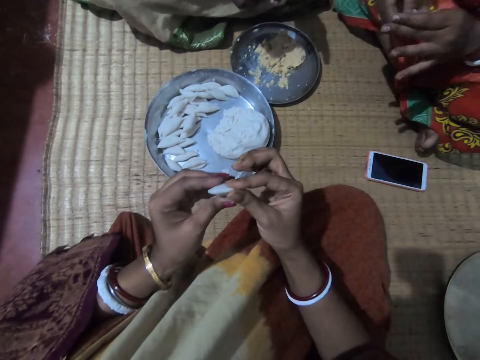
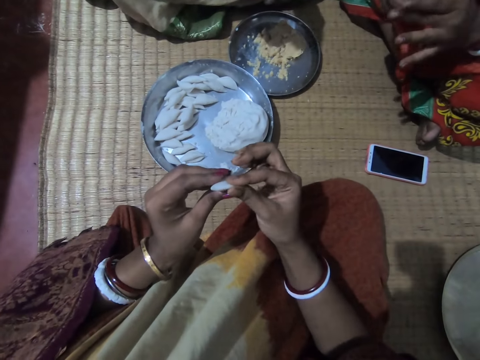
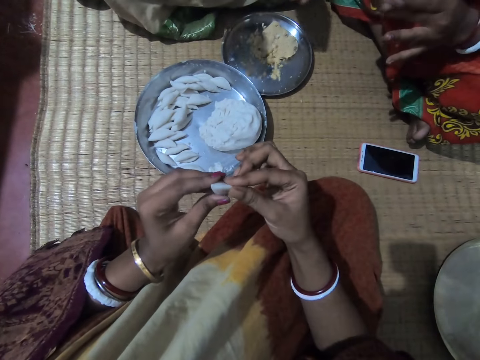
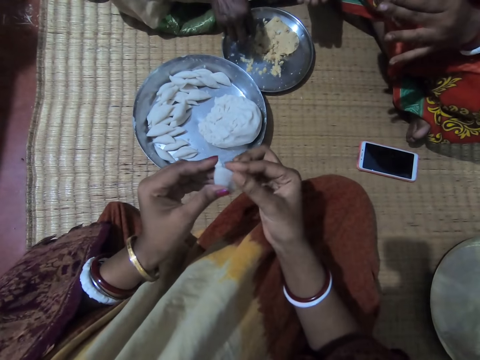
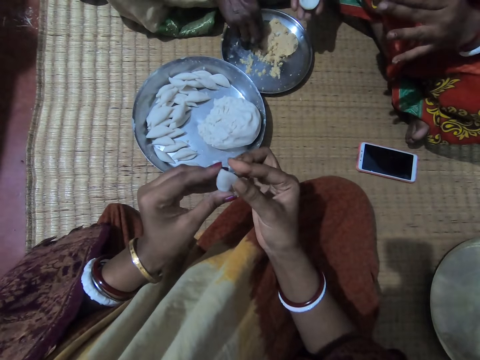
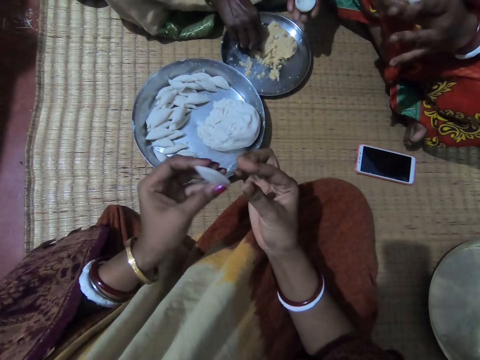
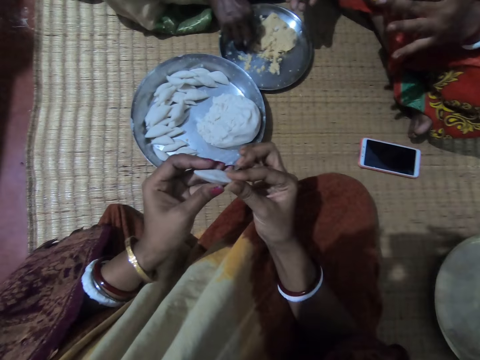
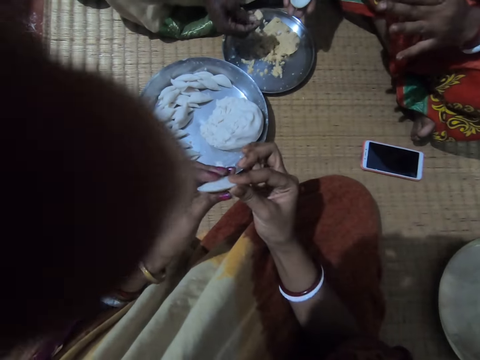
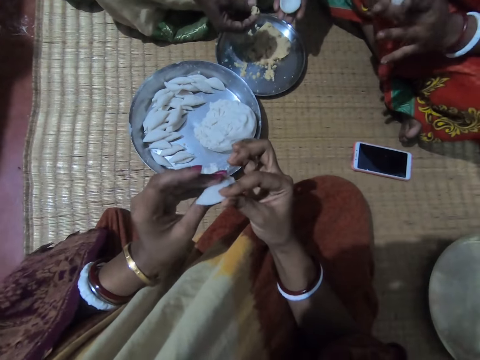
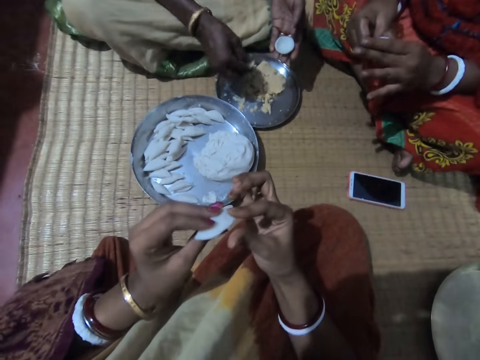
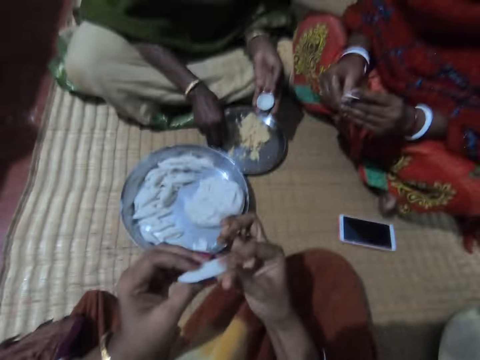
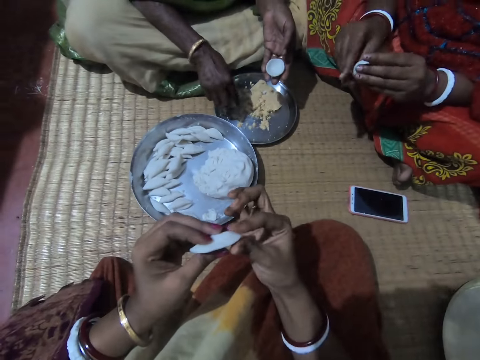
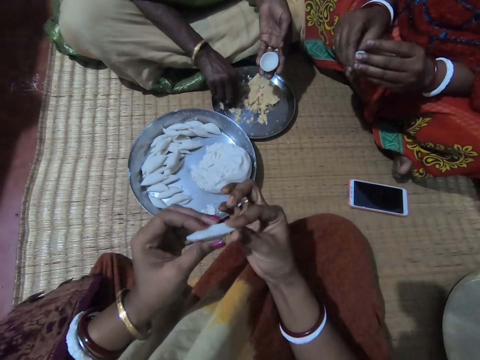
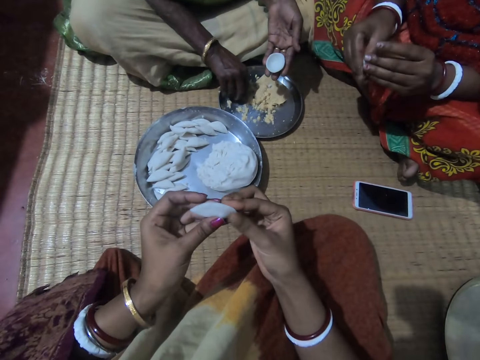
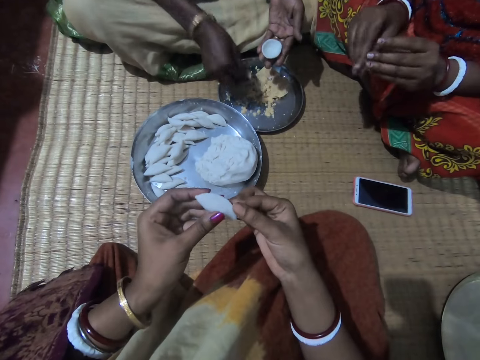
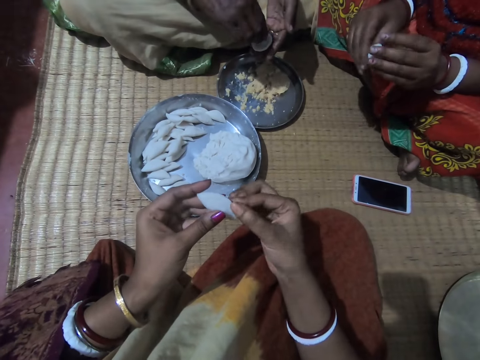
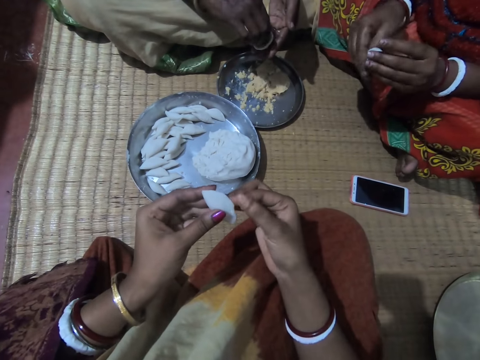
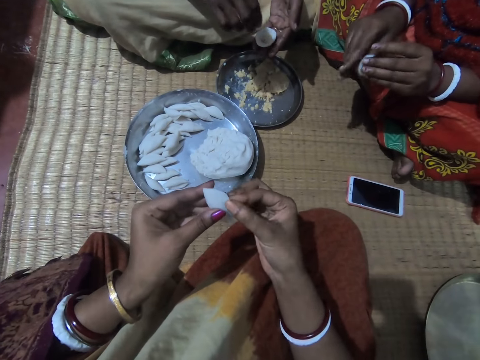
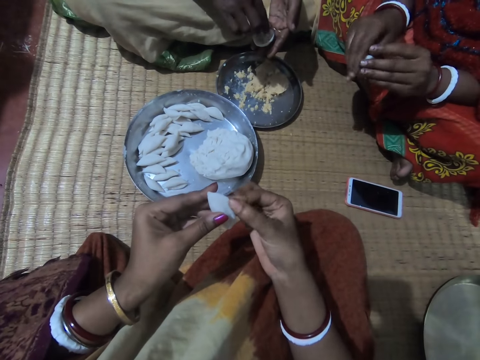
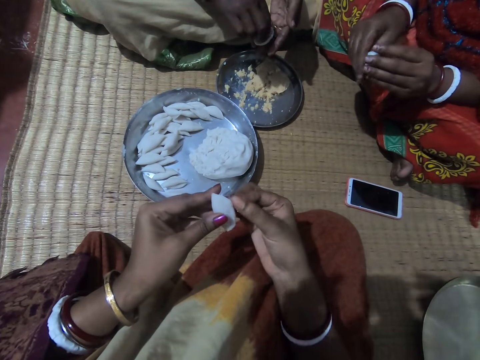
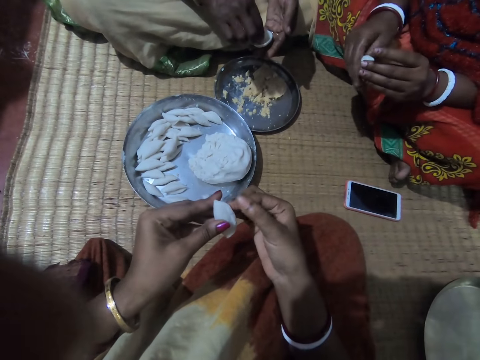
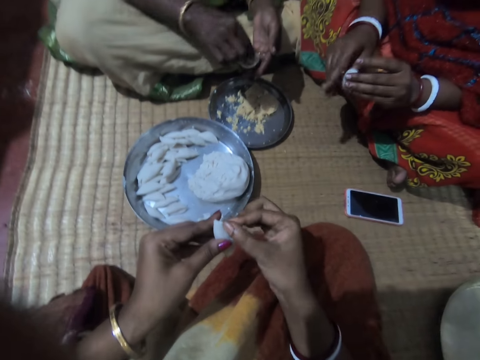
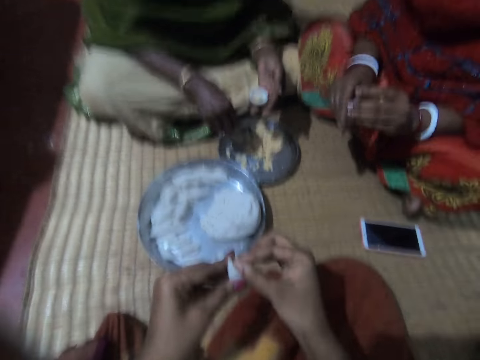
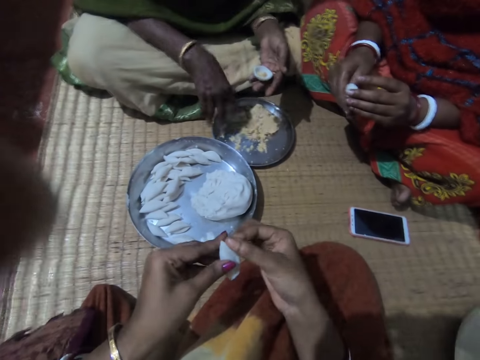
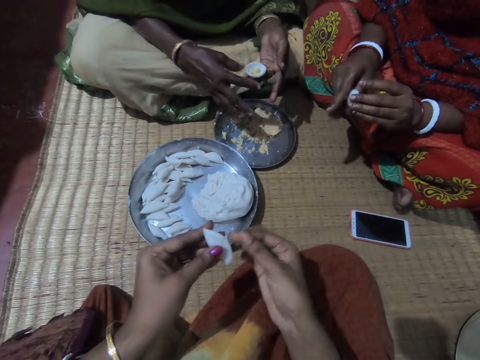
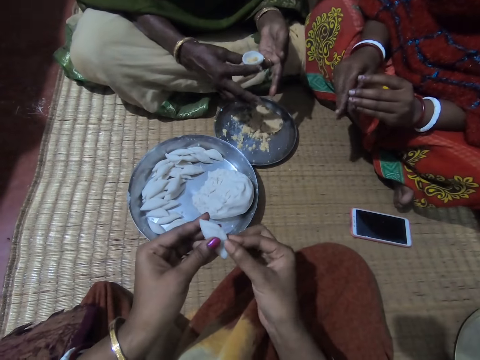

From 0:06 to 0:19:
The camera wearer holds the rolled corn flour with both hands. A lady scoops something from the tray. Another lady rolls dough in her hands. The camera wearer's hand presses the edges of the dough piece. She adjusts the edges of the rolled corn flour with her right hand. The first lady takes some corn meal from another plate on the floor with her right hand and puts the corn meal in the corn flour in her left hand. The first lady shakes her hand on the tray.

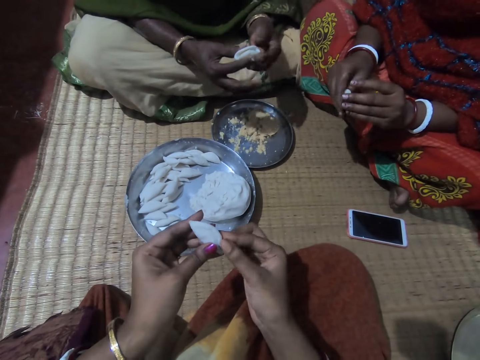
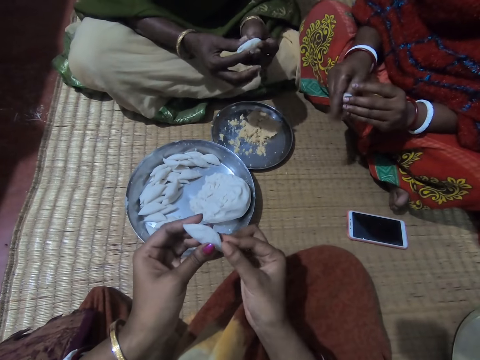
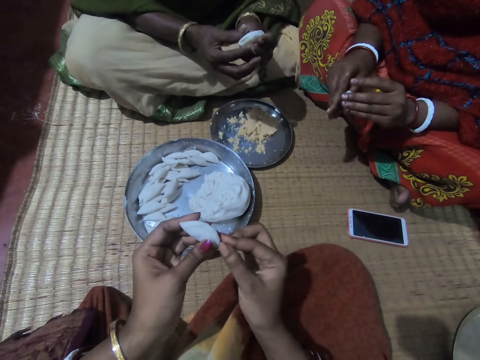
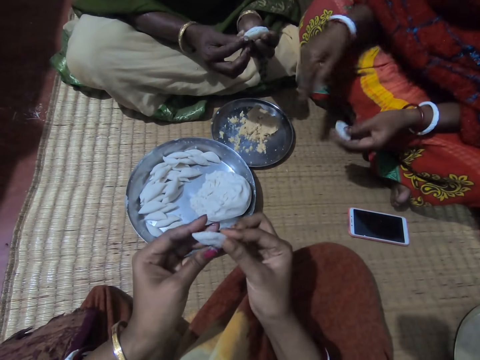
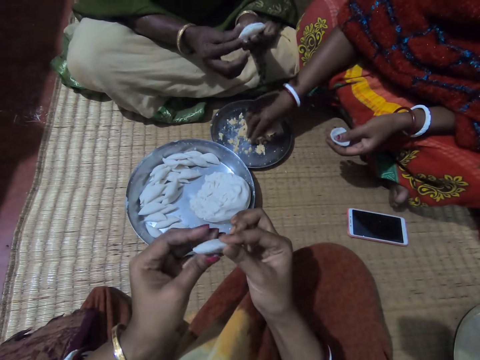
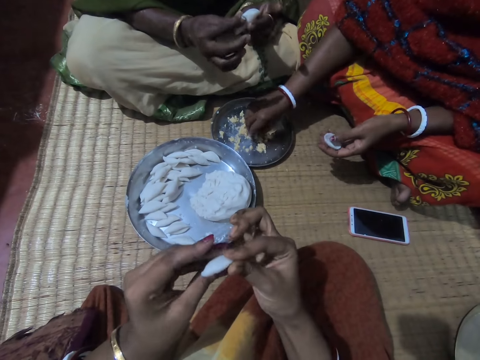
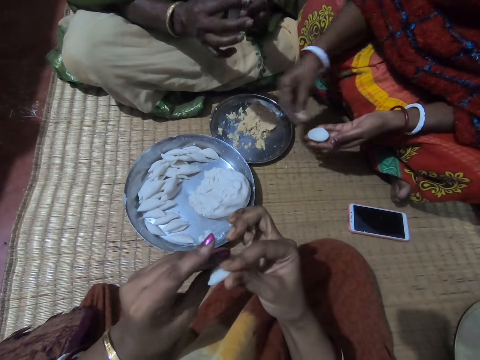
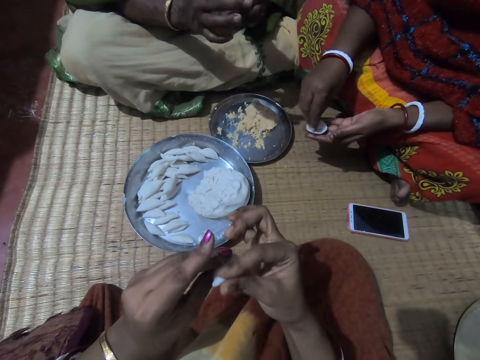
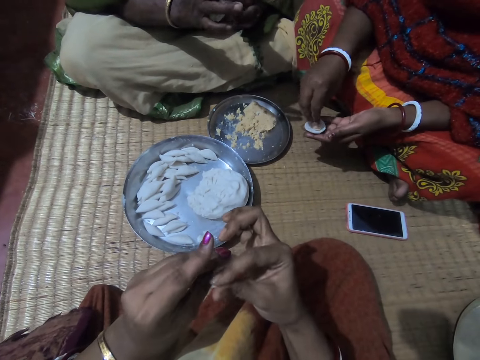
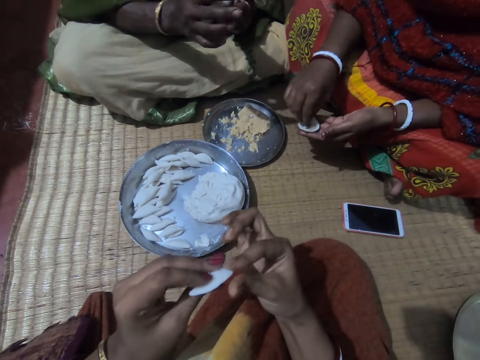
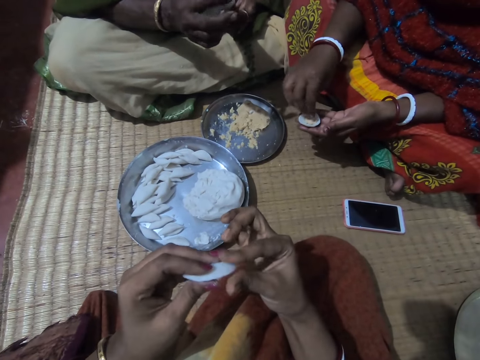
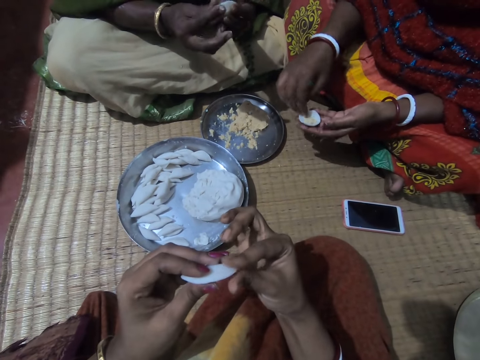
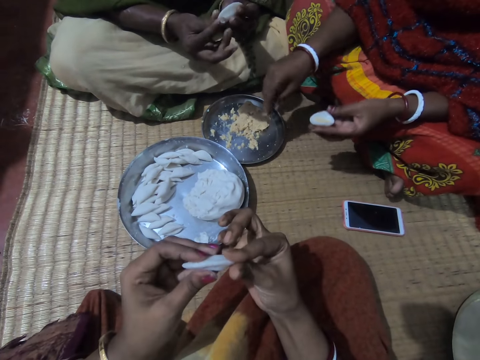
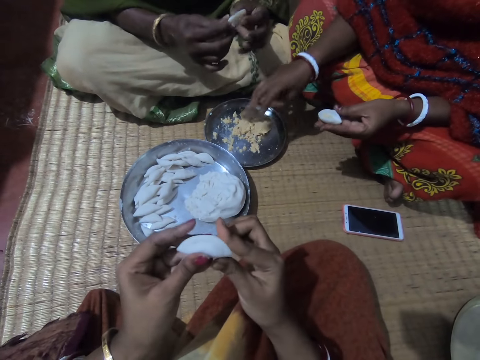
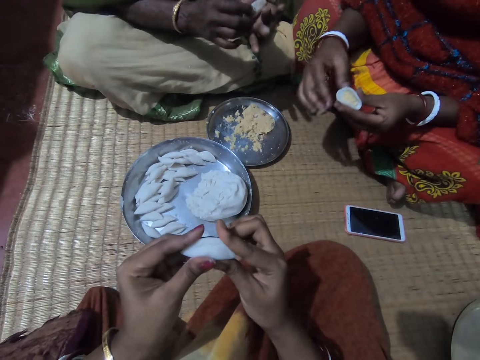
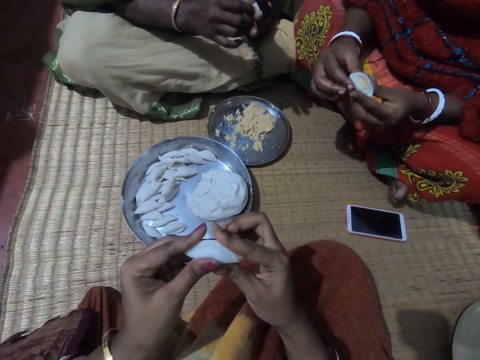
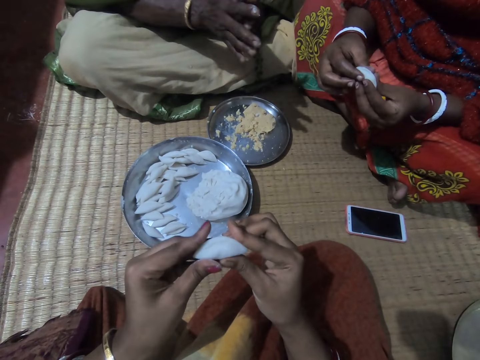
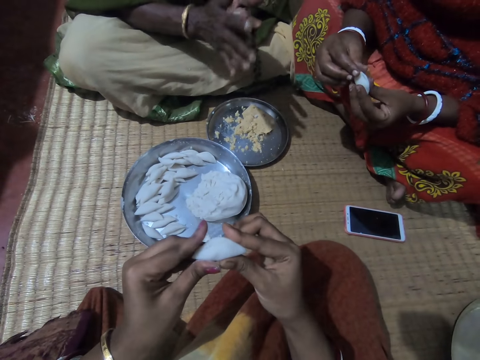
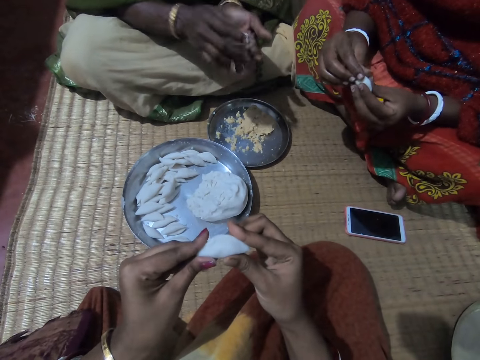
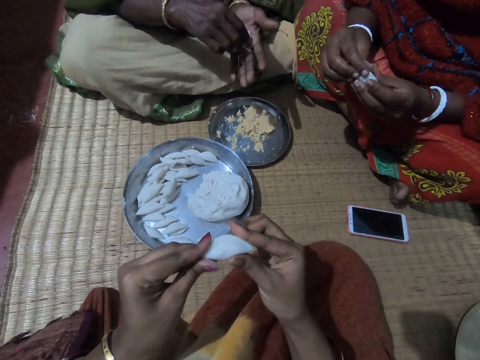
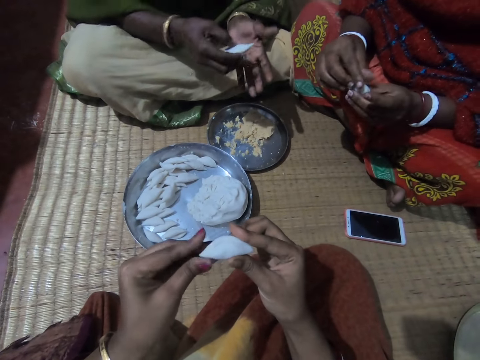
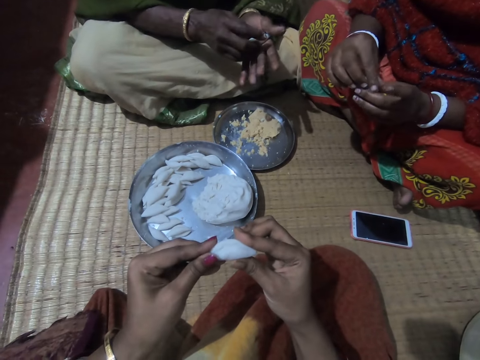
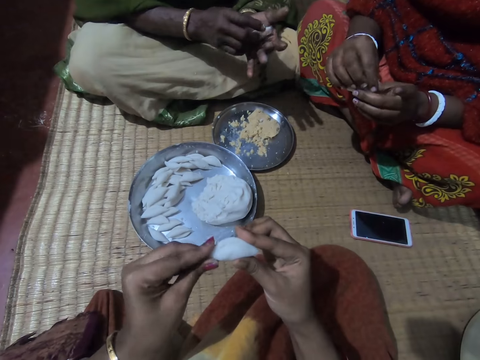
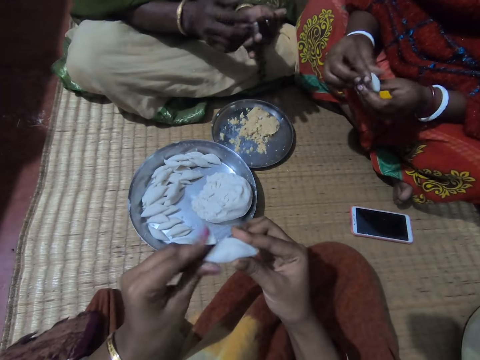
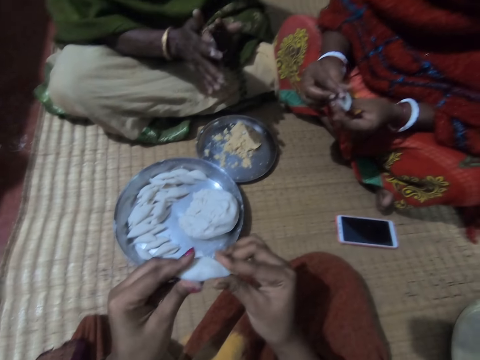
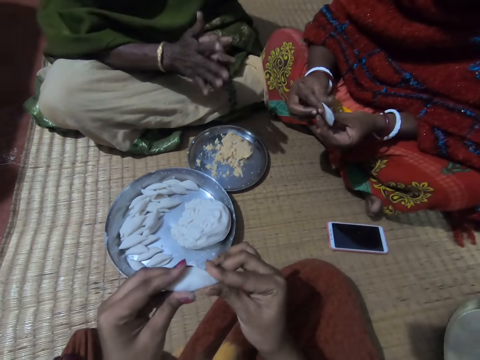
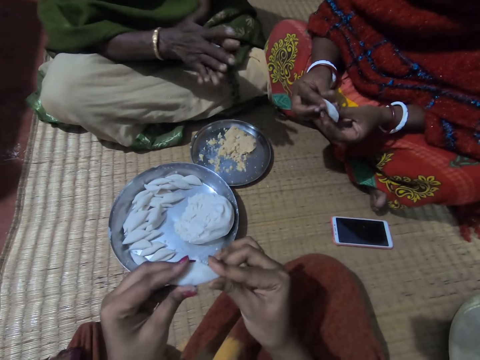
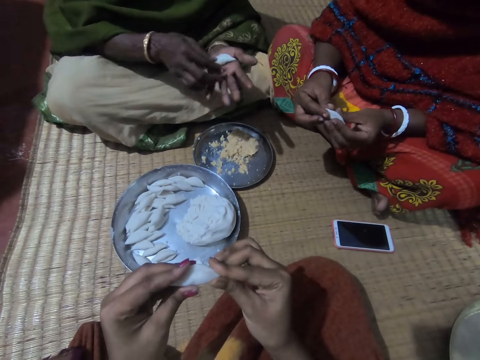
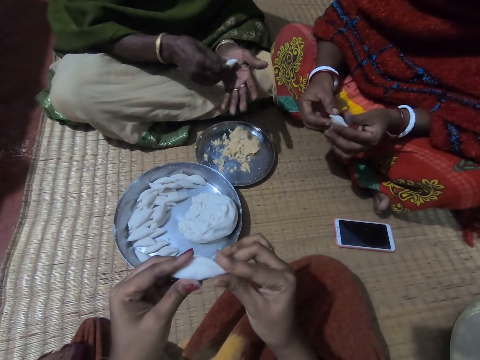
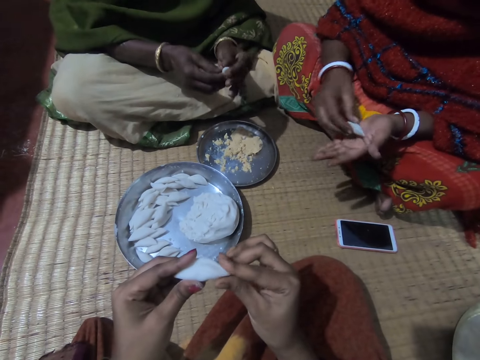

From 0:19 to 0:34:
A lady rolls something in the dough. Another lady rolls dough in her hands. The camera wearer's hand presses the edges of the dough piece. The first lady folds the corn flour with both hands. The other lady takes some corn meal from the plate on the floor with her right hand and puts the corn meal in the corn flour in her left hand. The other lady shakes her hand on the tray and rolls something in the dough. The first lady rolls dough in her hands. The other lady folds the corn flour with both hands. The camera wearer rolls dough in her hands. The first lady rolls the corn flour with both hands.
